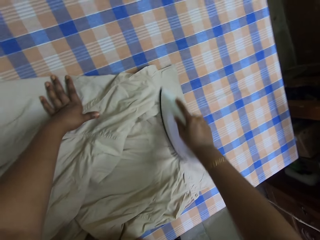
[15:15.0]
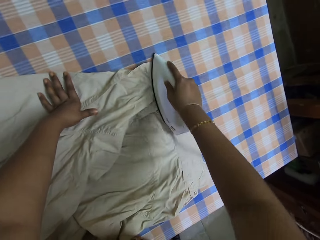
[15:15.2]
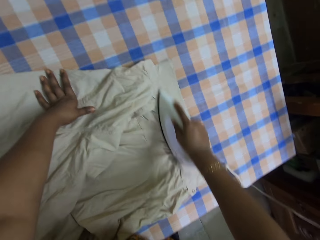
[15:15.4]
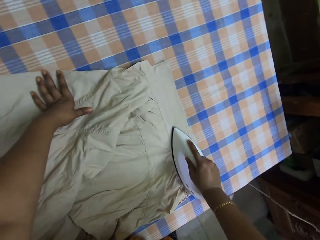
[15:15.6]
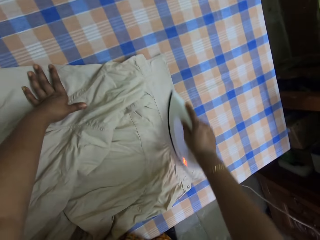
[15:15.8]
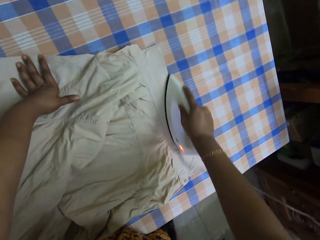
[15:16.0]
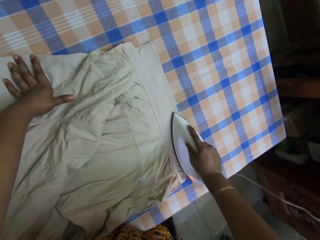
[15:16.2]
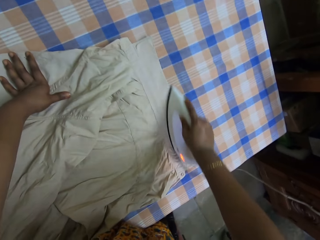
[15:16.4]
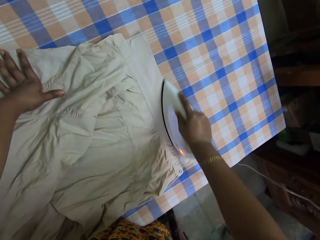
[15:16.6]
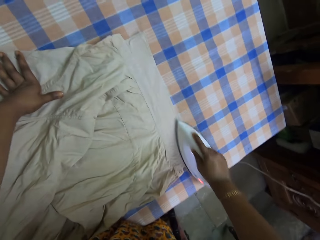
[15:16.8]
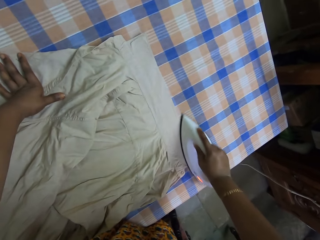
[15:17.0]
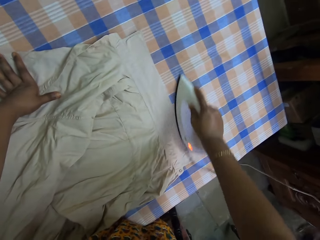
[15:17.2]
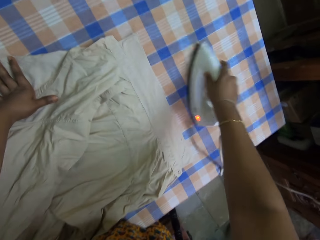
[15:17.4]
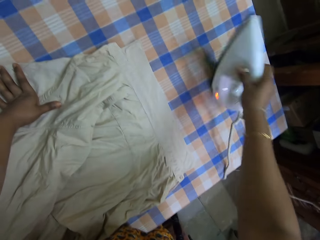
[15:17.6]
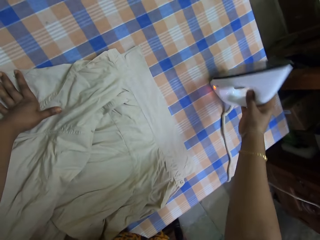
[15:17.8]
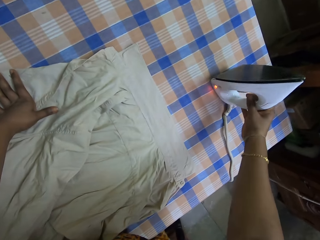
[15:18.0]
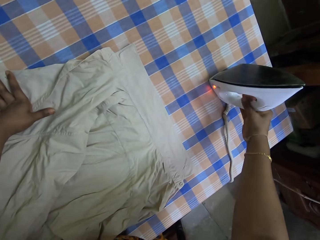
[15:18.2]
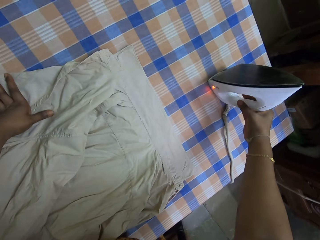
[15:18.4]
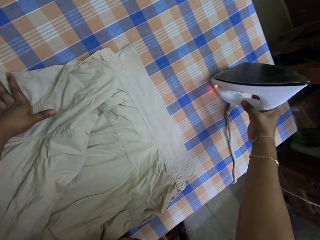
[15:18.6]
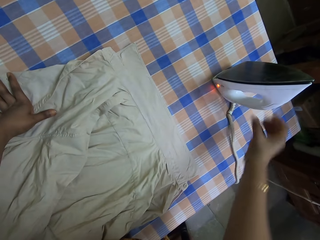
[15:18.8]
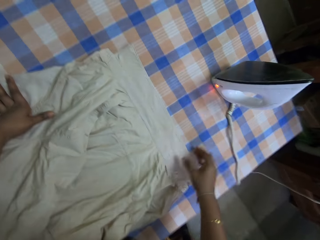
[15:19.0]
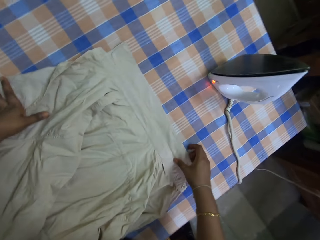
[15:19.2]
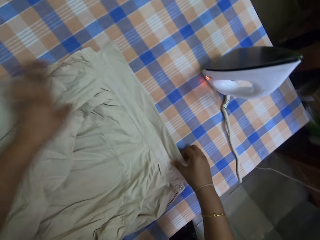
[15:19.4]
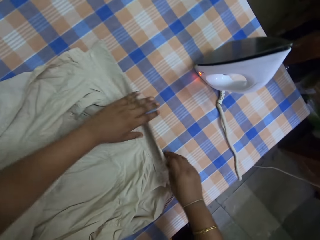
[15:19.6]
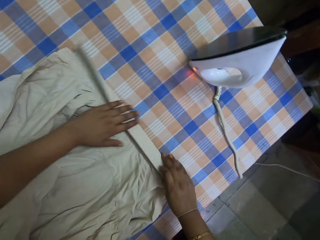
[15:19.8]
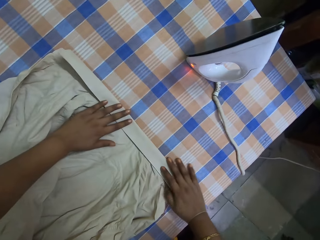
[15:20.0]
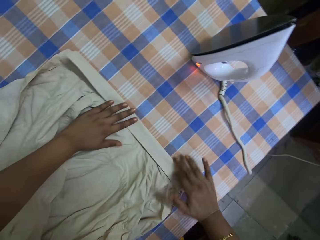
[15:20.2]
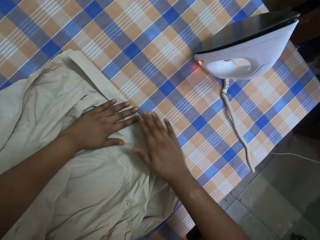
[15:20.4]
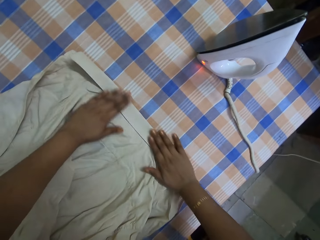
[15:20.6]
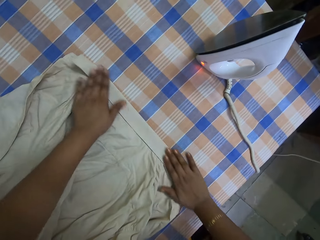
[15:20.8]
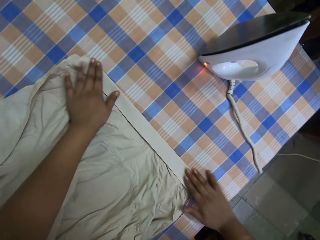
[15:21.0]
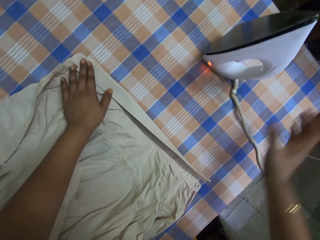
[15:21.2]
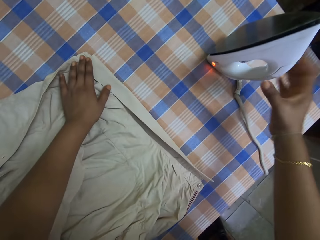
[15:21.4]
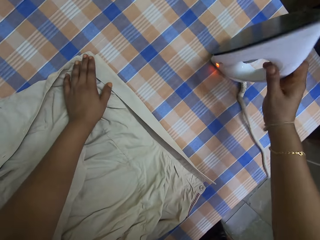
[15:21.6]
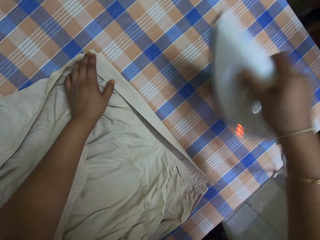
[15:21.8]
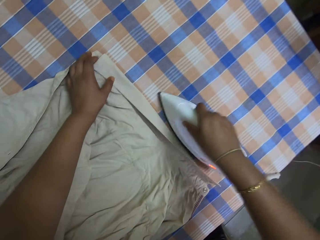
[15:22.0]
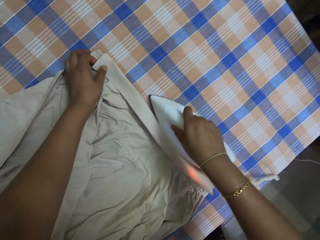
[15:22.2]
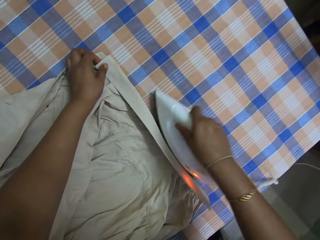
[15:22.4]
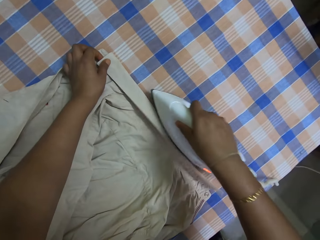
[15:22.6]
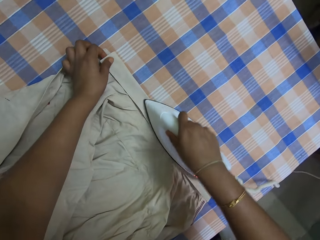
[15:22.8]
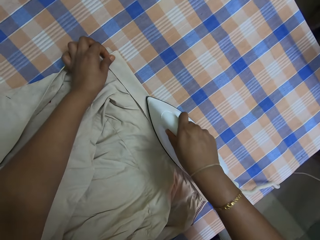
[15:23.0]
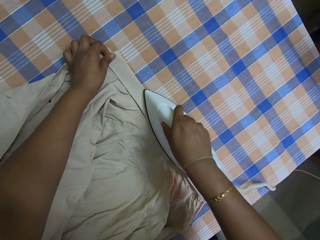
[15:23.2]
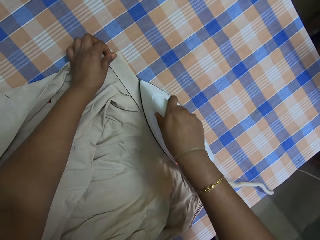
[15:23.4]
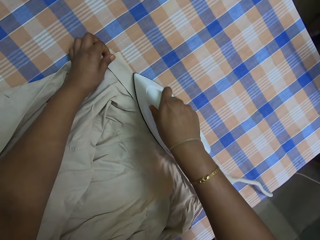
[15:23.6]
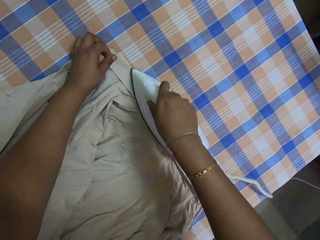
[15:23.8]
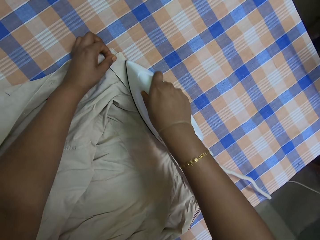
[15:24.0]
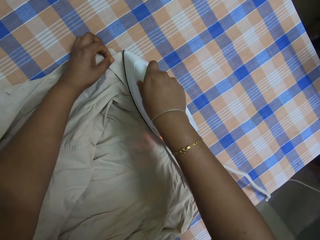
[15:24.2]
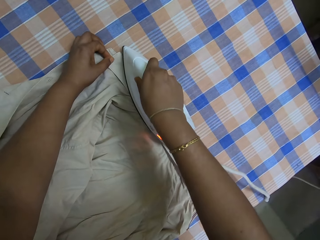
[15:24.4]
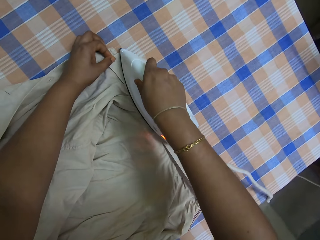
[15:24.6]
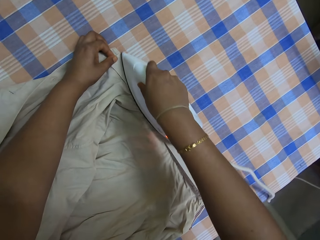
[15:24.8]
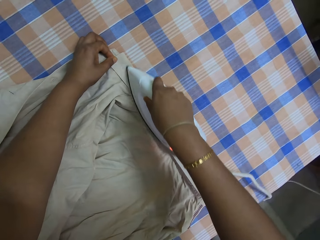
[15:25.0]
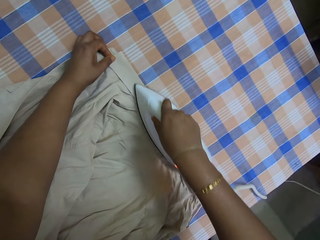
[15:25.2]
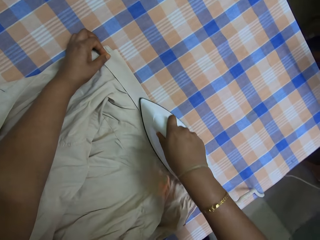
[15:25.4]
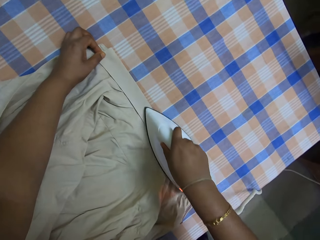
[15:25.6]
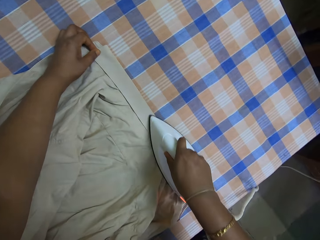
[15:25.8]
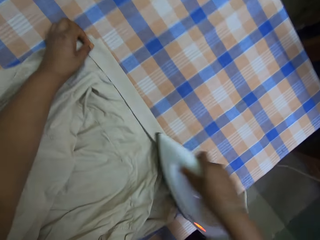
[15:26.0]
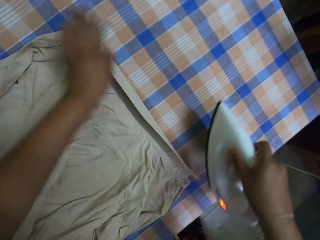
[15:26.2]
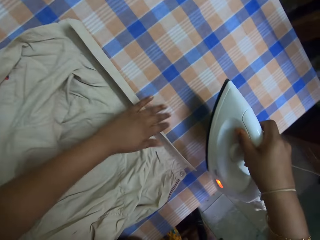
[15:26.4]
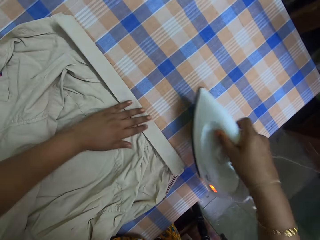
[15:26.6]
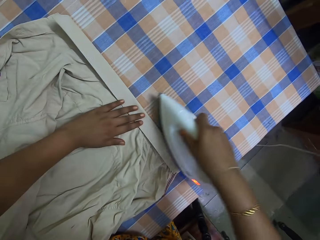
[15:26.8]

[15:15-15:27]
The camera wearer puts the iron box on the table. They fold the collar of the shirt. They pick the iron box from the table. They iron the shirt collar.

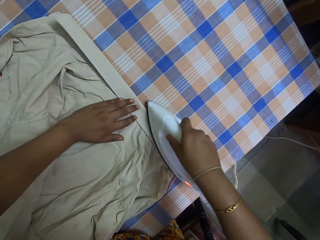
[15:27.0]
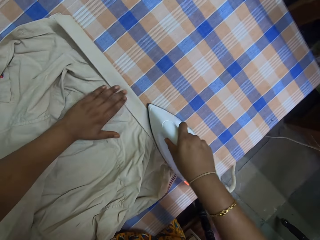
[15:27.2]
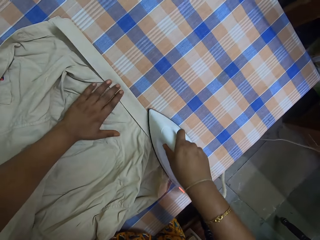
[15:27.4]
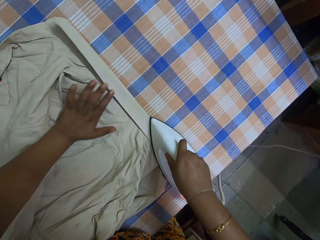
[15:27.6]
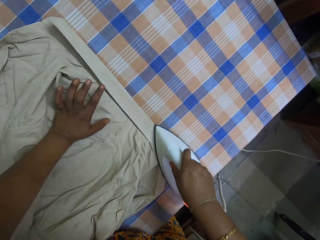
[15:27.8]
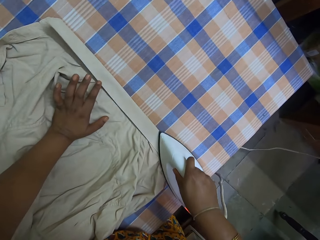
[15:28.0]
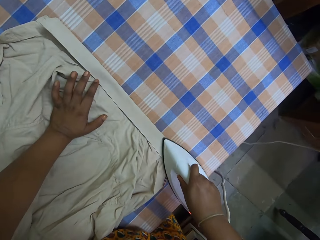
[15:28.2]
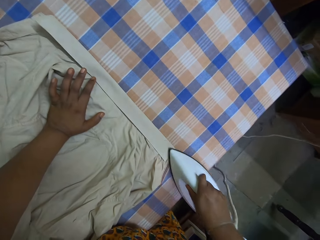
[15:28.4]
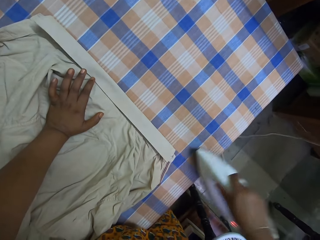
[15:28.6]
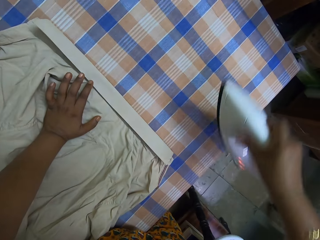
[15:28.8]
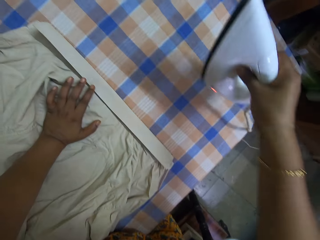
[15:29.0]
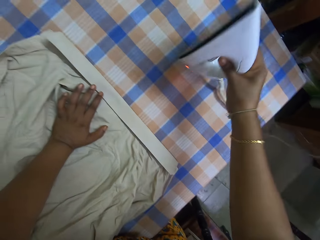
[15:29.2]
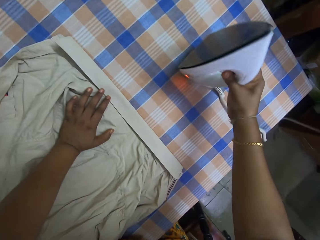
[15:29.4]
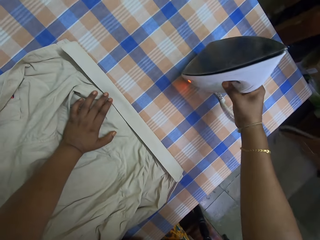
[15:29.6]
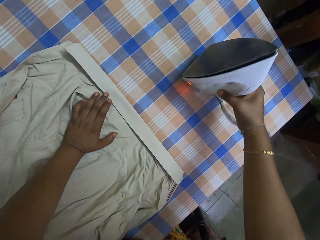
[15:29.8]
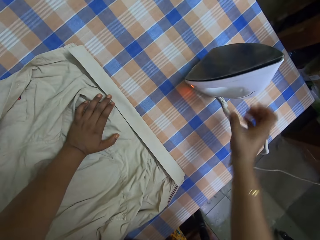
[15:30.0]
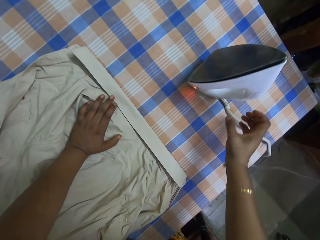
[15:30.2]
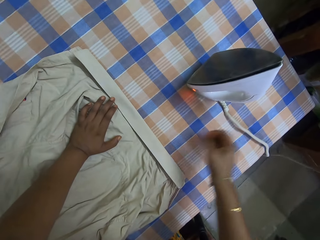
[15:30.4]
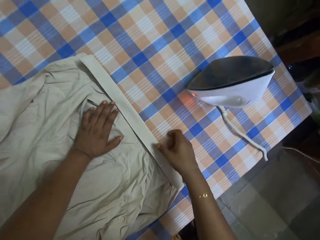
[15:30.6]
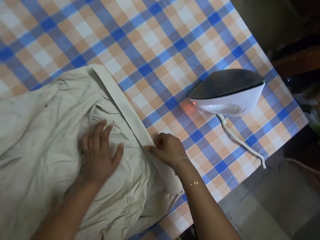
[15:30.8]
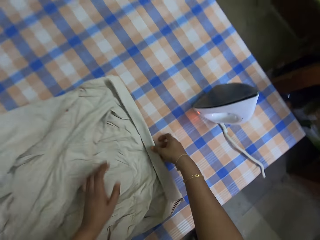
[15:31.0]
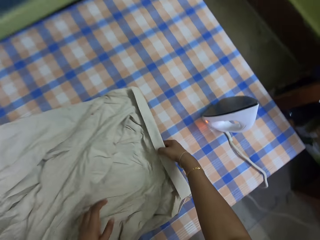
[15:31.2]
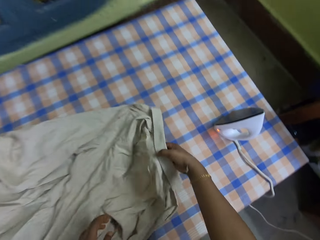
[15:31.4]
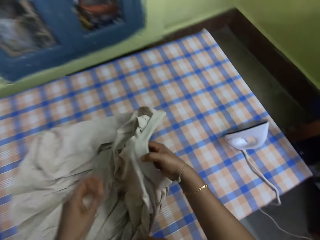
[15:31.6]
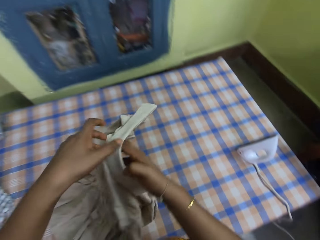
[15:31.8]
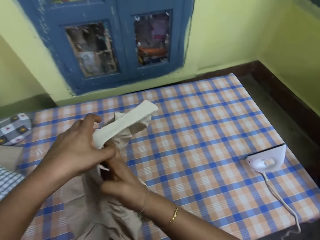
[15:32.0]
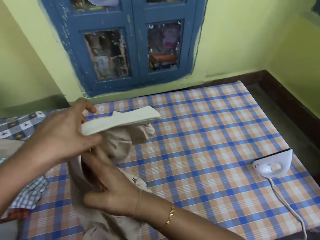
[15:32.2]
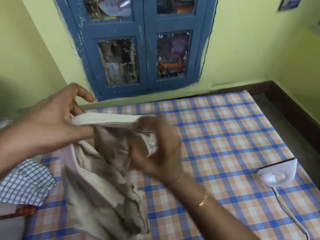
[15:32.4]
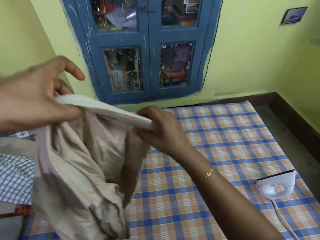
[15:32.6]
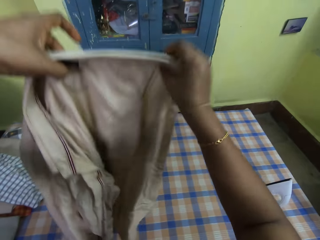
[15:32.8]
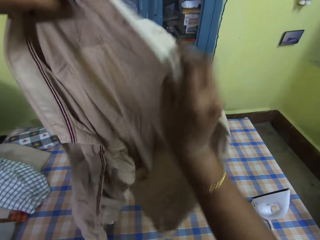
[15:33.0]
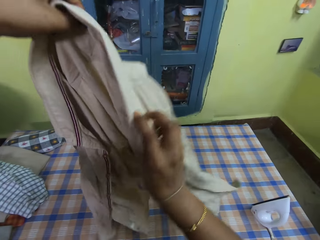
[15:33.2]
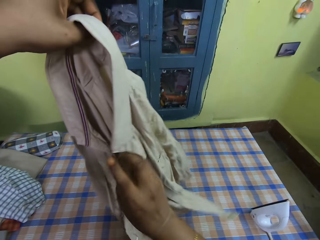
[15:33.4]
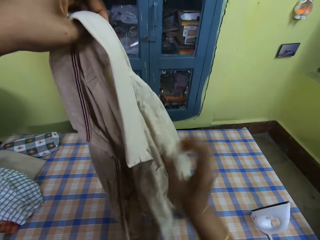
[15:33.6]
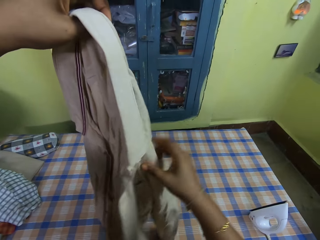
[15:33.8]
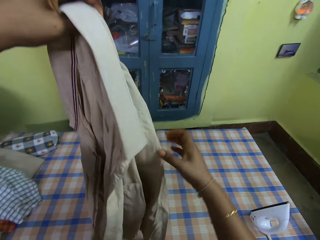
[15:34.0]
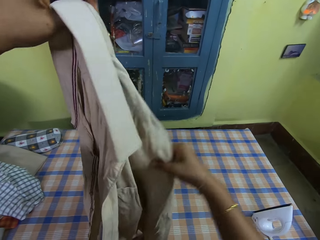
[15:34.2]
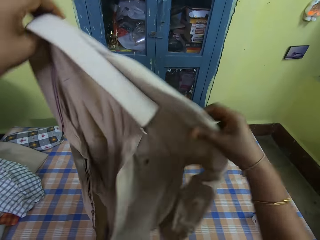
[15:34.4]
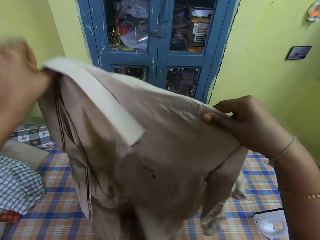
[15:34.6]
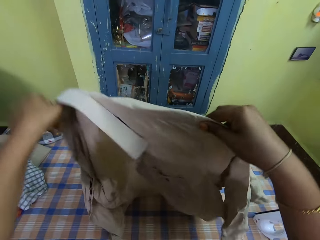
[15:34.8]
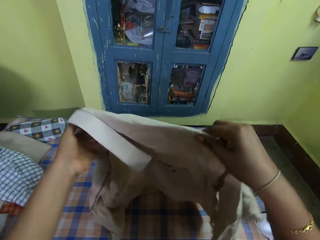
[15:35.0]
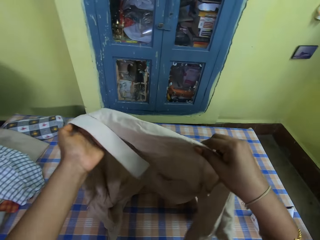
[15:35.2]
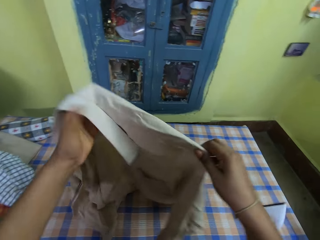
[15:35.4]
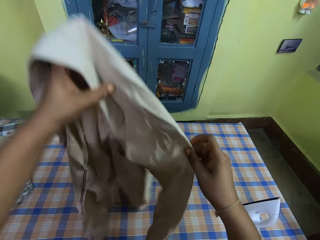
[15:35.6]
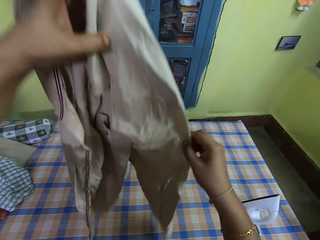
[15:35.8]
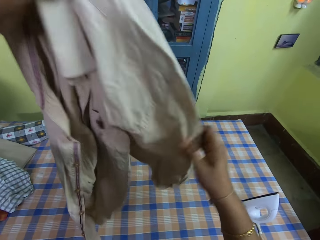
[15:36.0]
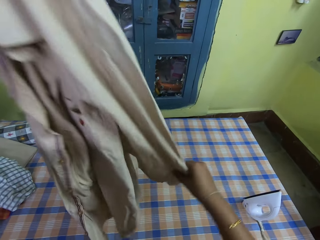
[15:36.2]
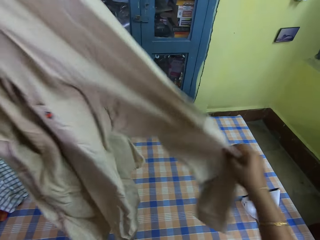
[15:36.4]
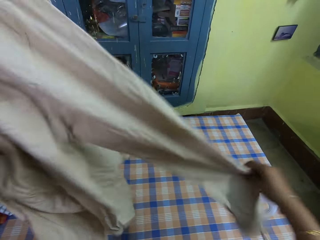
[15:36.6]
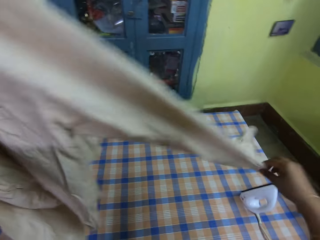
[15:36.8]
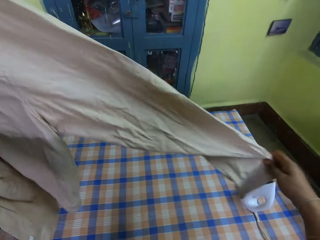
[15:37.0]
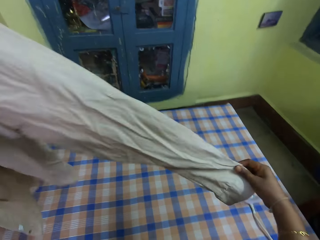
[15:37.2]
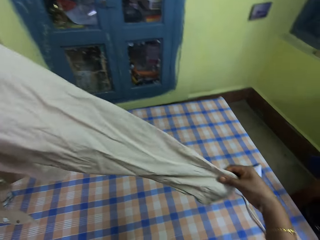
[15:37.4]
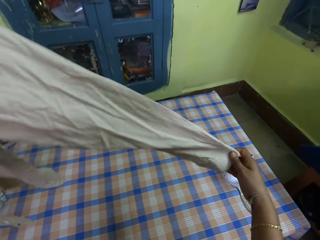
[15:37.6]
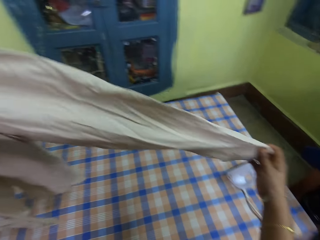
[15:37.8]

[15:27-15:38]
The camera wearer puts the iron box on the table. They pick up the shirt. They straighten the shirt.
